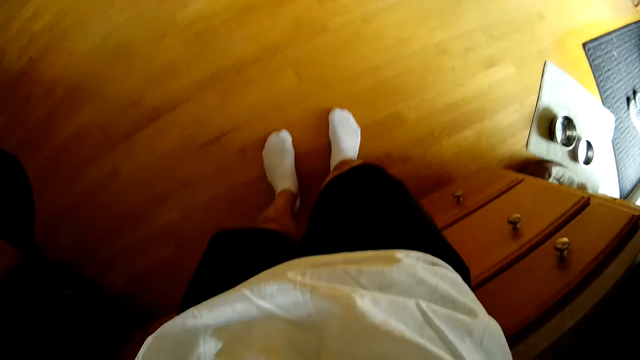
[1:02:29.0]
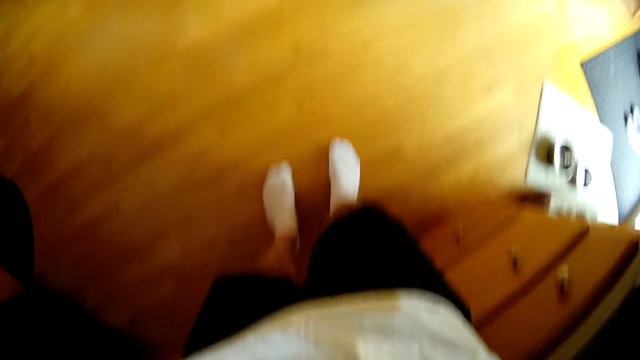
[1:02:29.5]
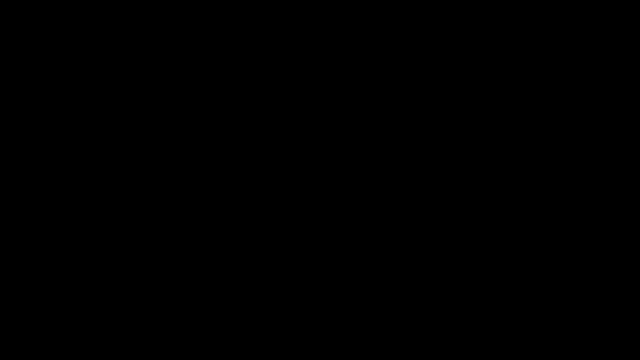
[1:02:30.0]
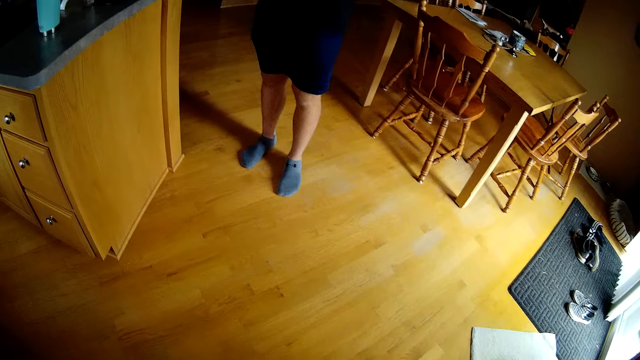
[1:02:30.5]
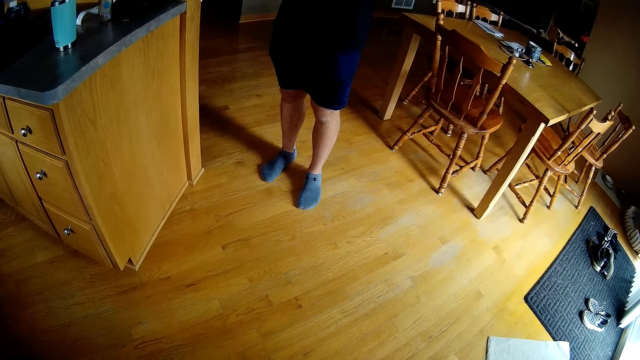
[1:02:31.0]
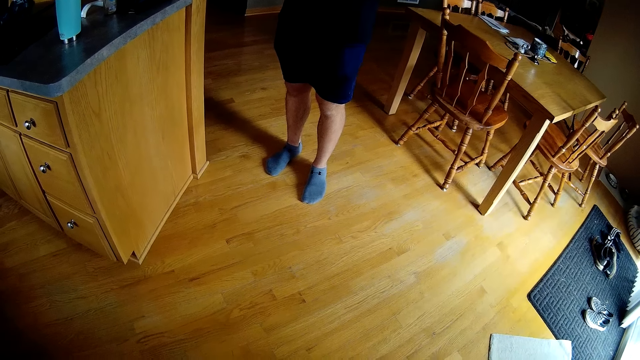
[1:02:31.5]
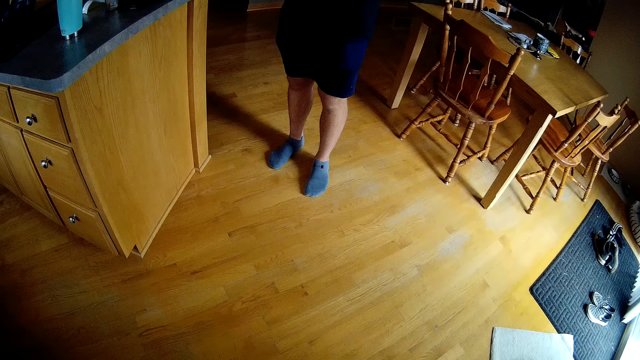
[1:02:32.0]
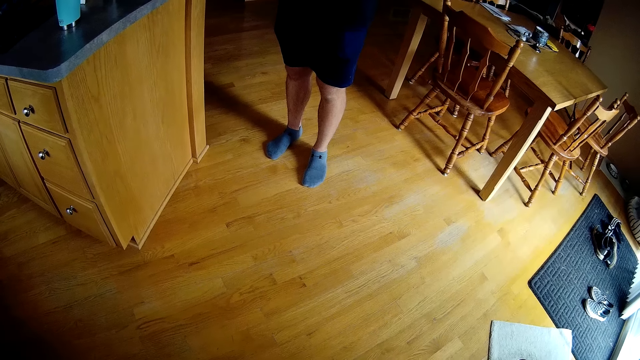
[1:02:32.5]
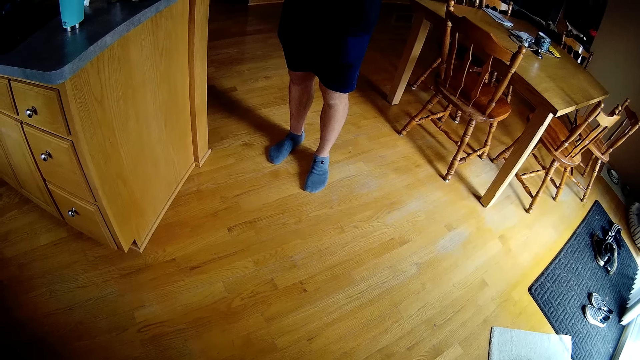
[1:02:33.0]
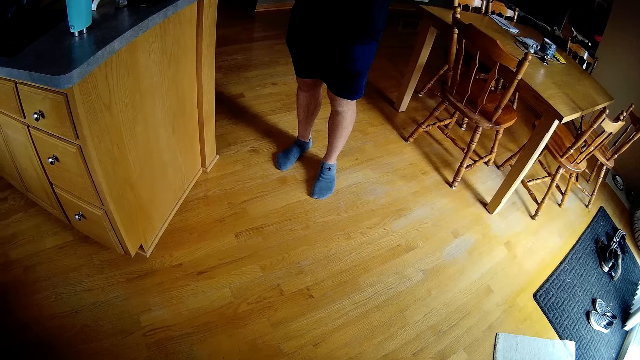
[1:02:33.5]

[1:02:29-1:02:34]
The camera wearer stares at his feet. He stares at a man's feet. He discusses with the man.
